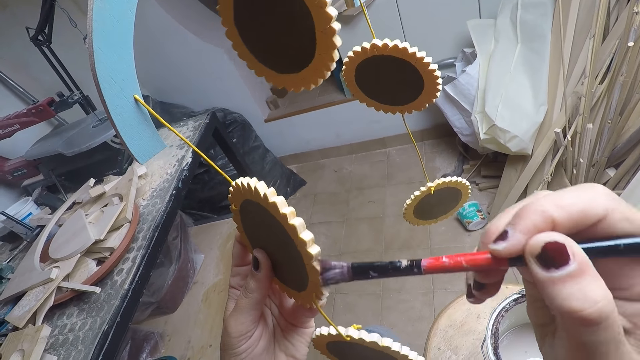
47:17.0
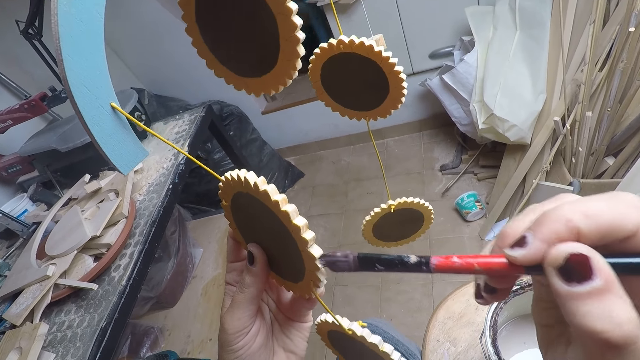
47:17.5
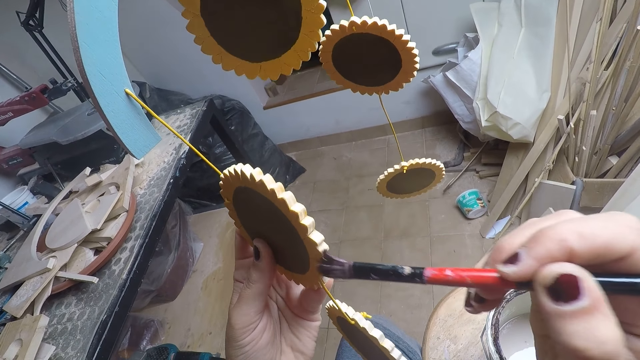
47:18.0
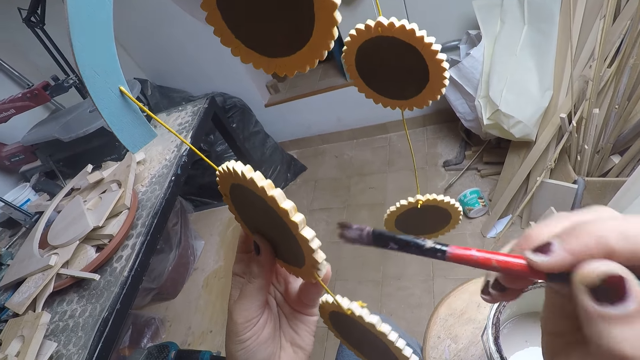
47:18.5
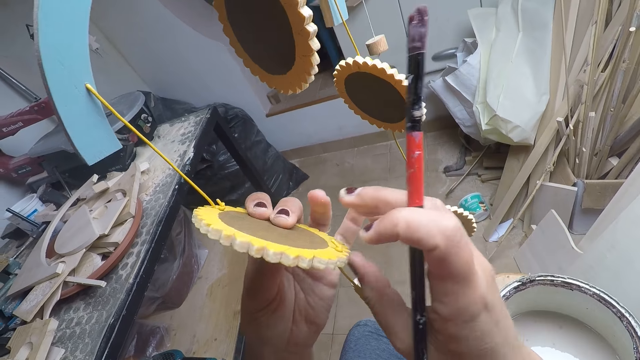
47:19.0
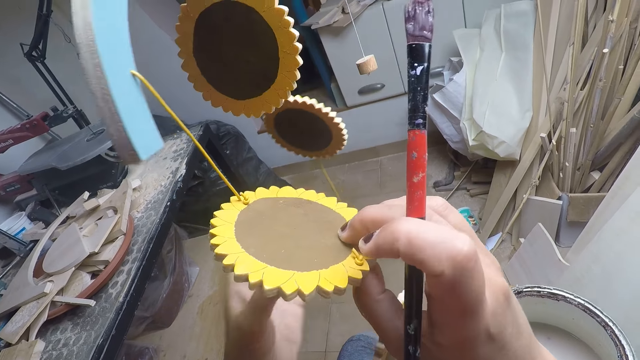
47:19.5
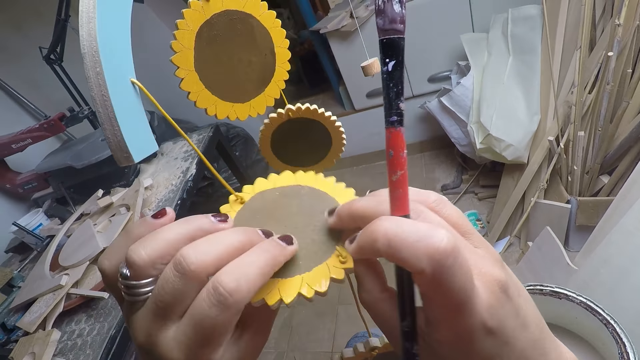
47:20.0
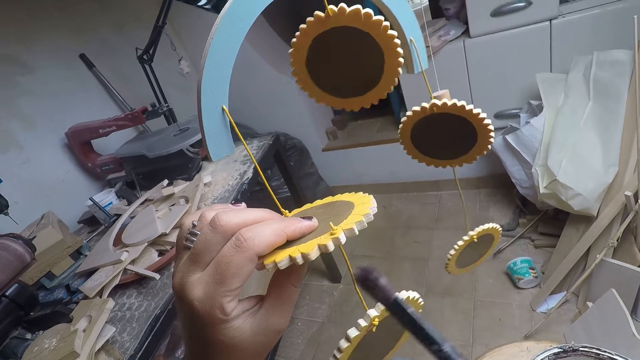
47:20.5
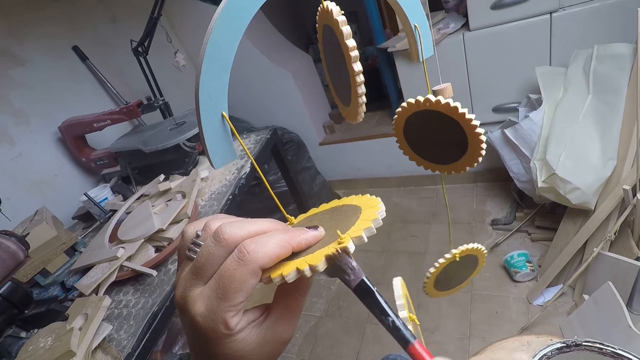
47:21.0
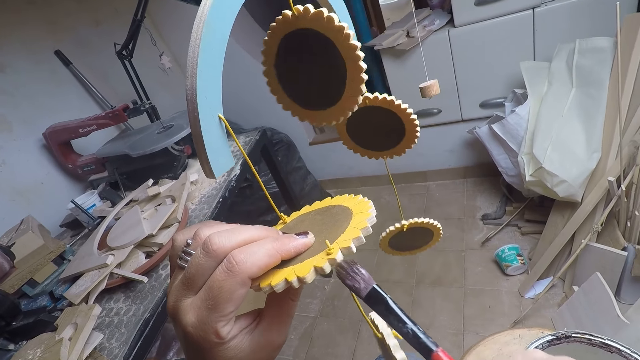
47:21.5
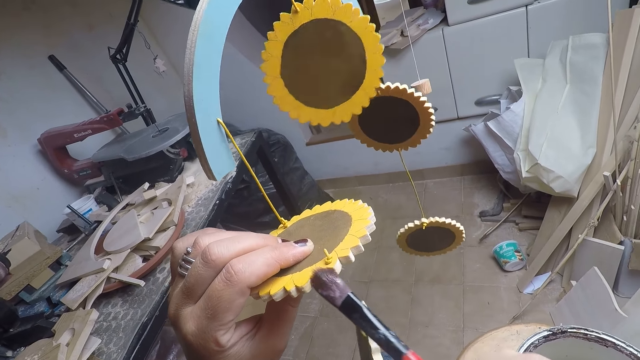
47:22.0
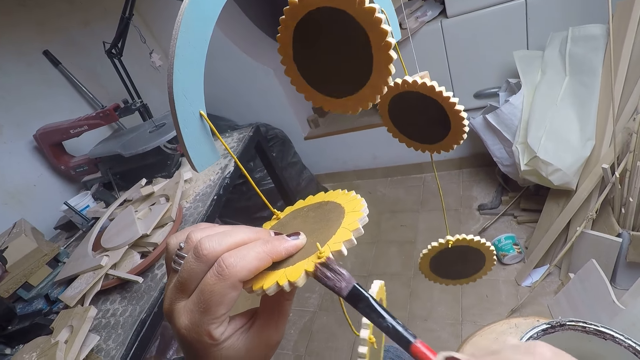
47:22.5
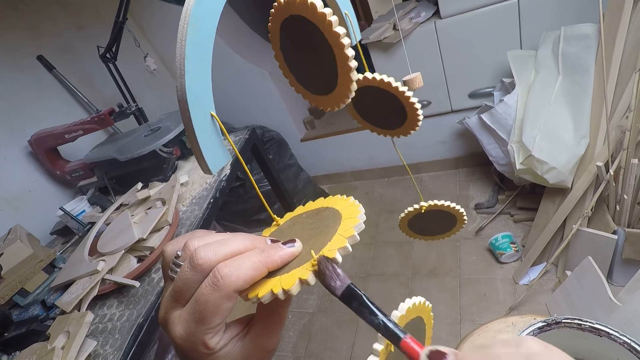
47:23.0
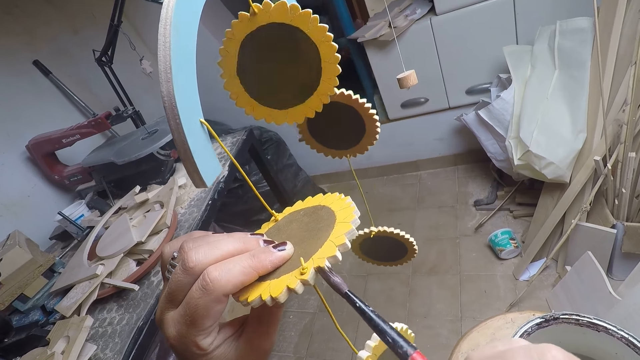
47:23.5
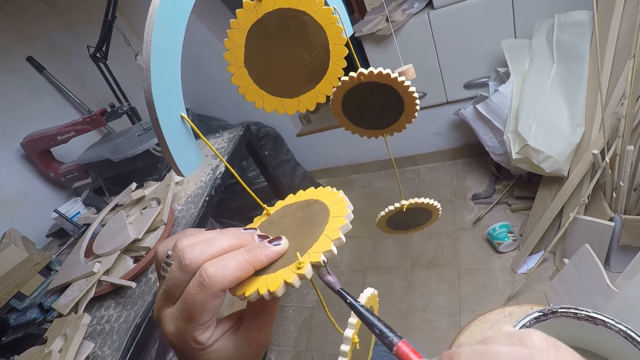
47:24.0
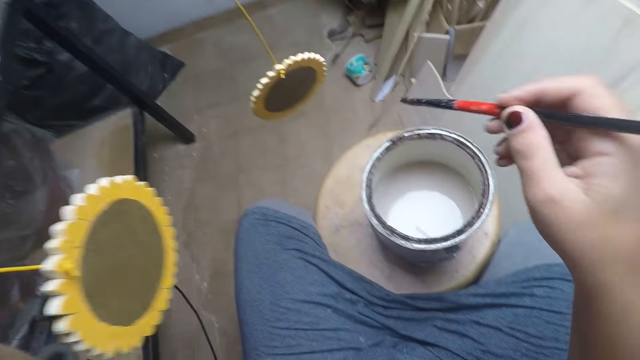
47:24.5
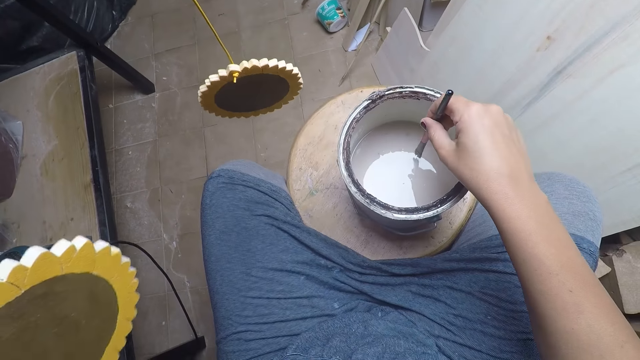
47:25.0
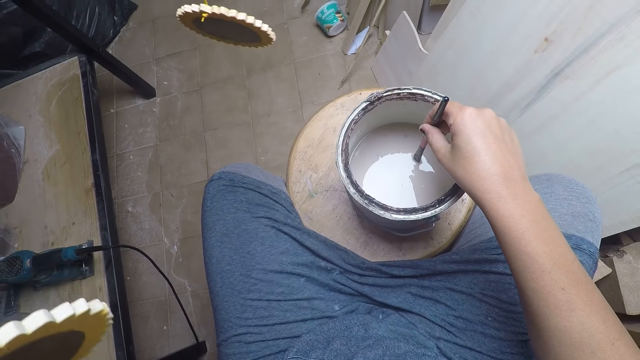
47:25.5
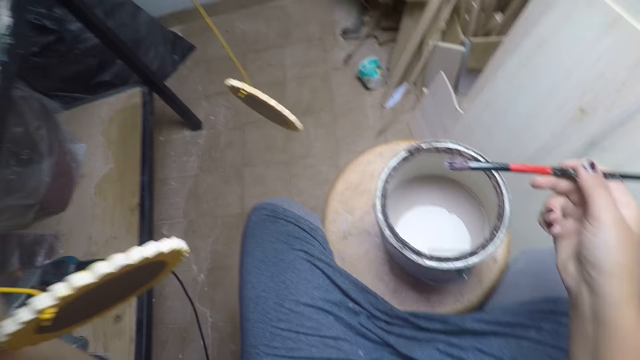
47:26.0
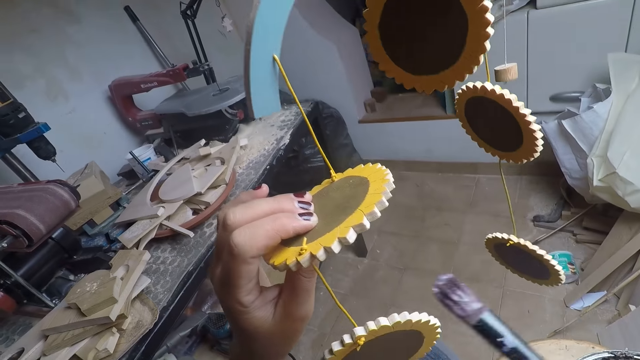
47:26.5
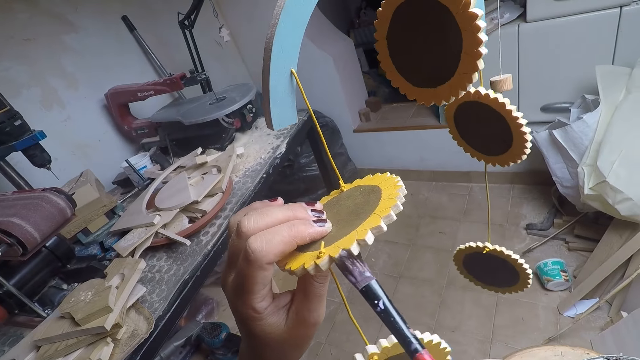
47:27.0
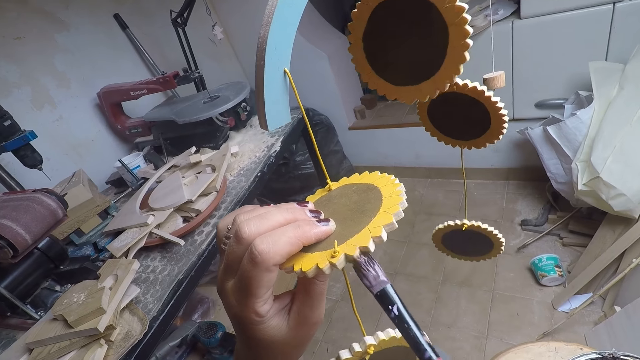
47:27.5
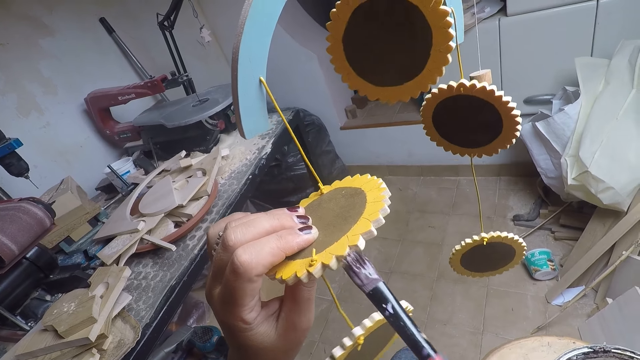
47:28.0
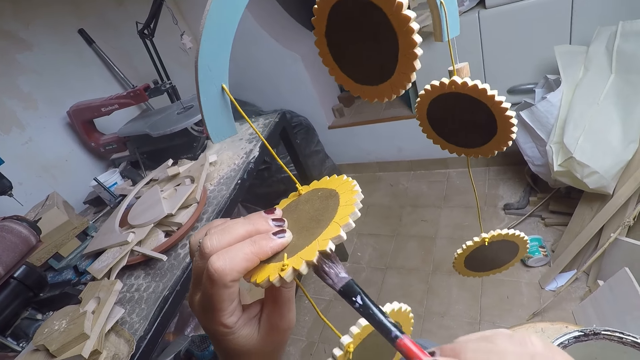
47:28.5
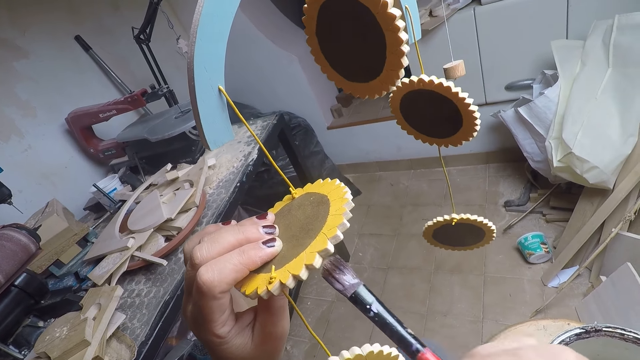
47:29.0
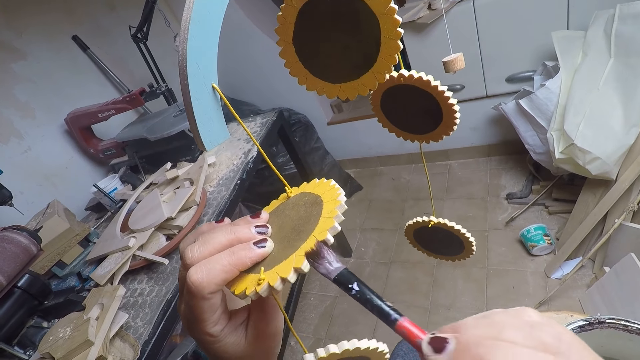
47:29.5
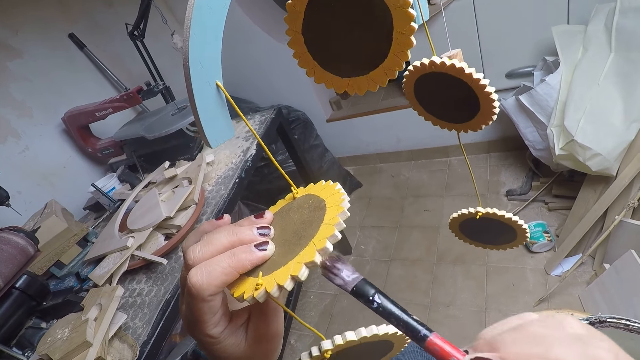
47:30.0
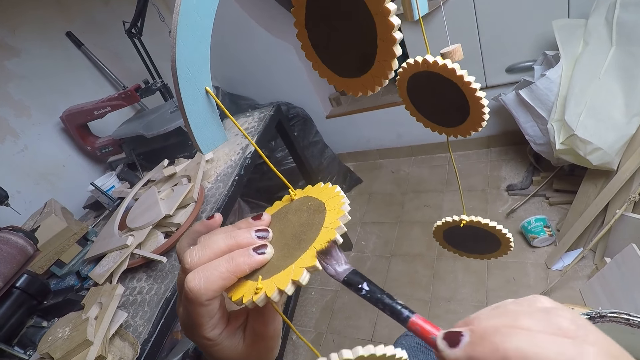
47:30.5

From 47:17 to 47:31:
The camera wearer holds the flower craft with both hands. He pulls his hand off the flower craft. He adjusts the craft in his hand. He switches the flower craft to the other hand. He paints the flower craft with a brush. He dips the paint brush in his right hand into the paint in the bucket. He removes the brush from the paint. He paints the flower craft with the brush.

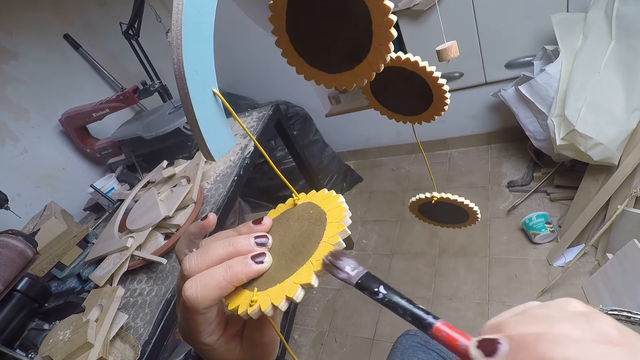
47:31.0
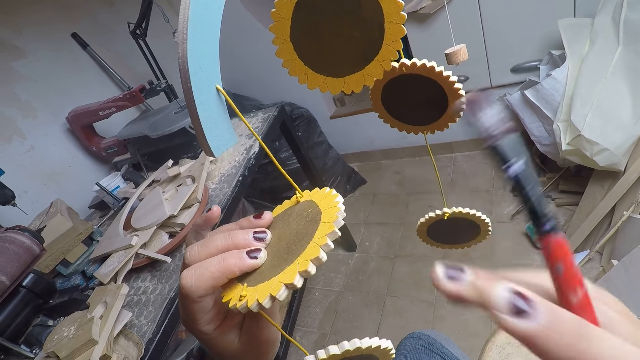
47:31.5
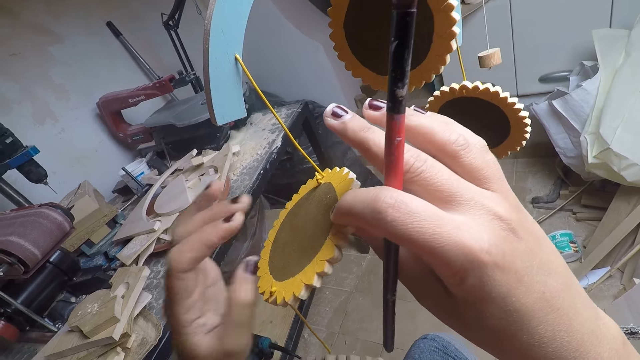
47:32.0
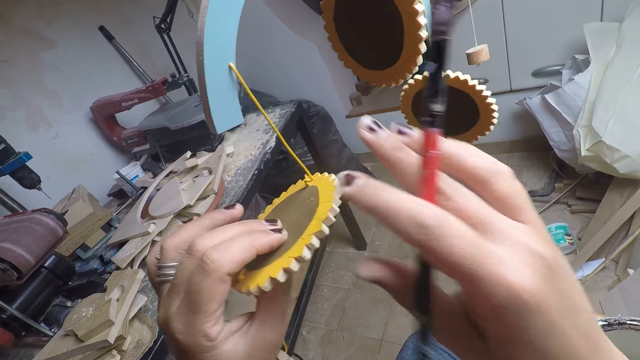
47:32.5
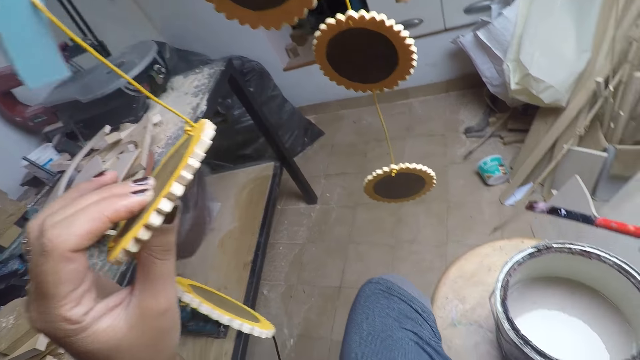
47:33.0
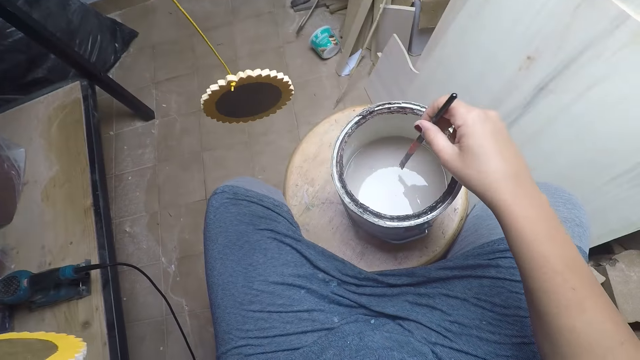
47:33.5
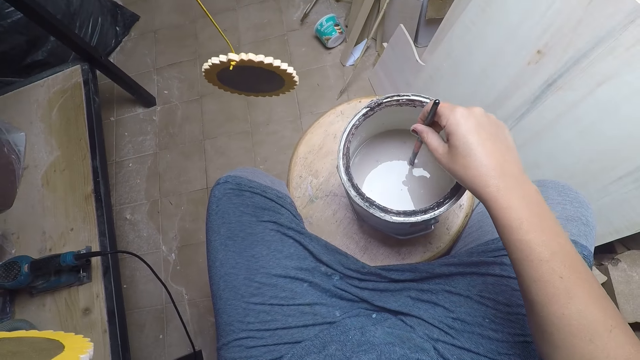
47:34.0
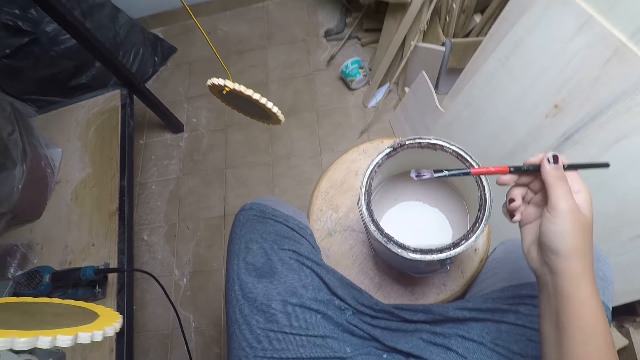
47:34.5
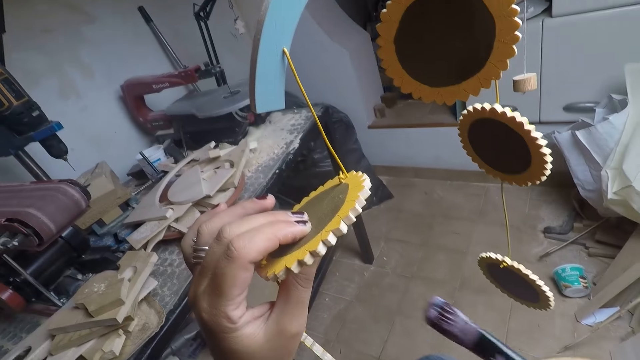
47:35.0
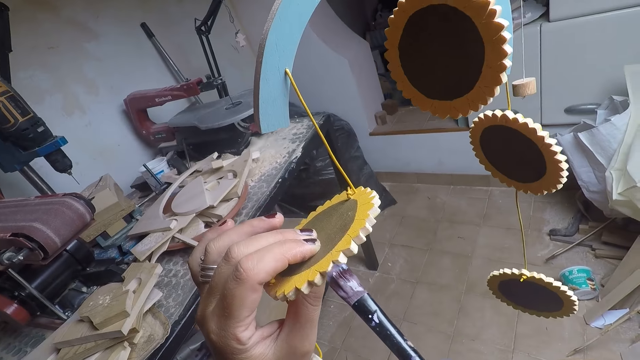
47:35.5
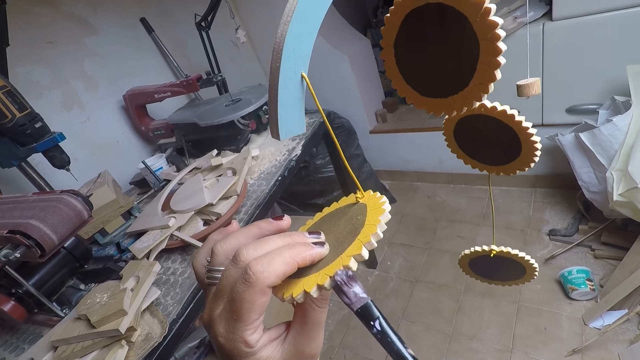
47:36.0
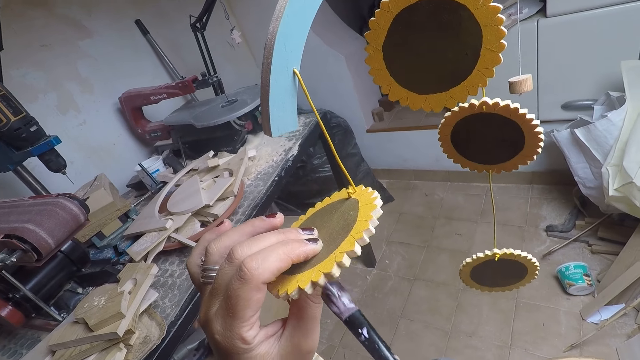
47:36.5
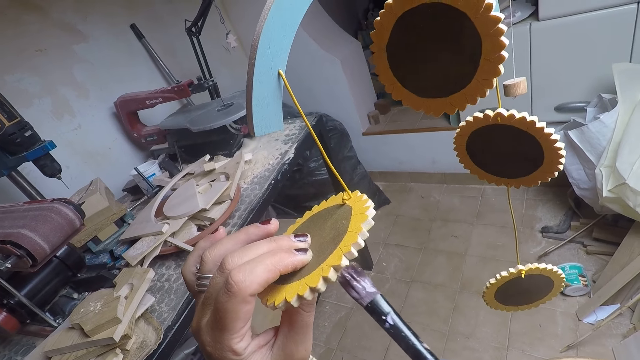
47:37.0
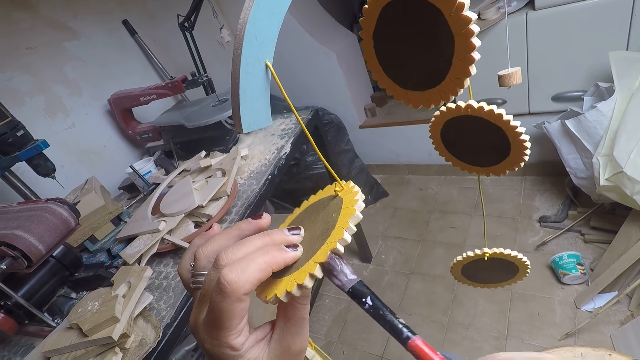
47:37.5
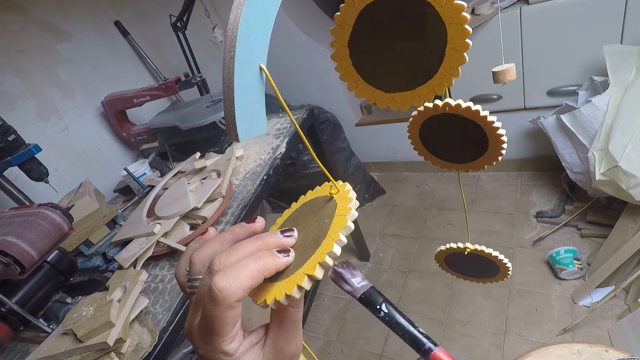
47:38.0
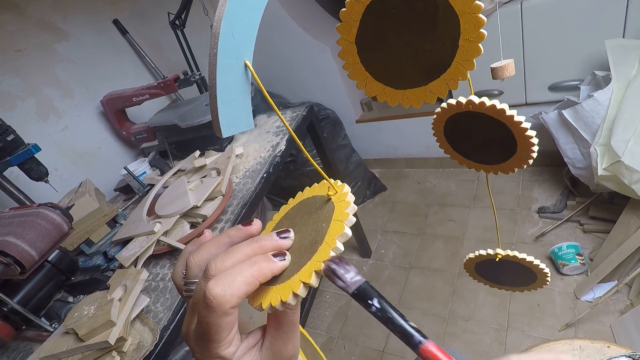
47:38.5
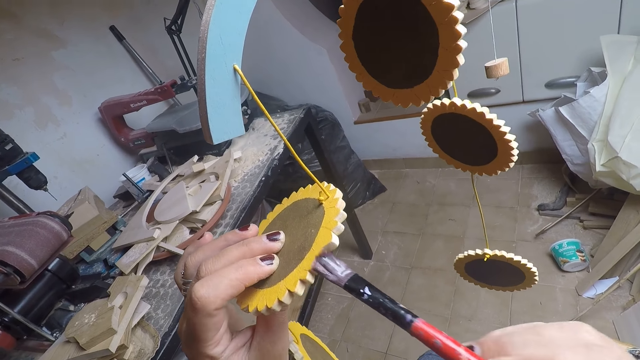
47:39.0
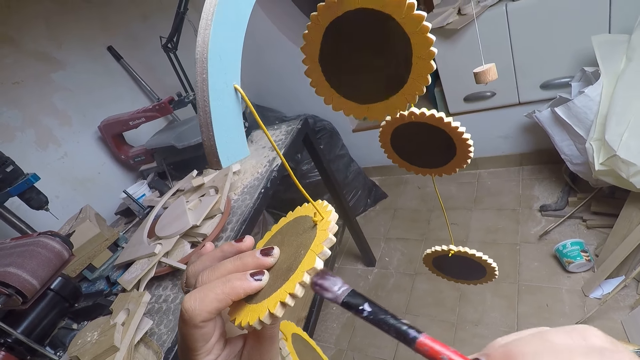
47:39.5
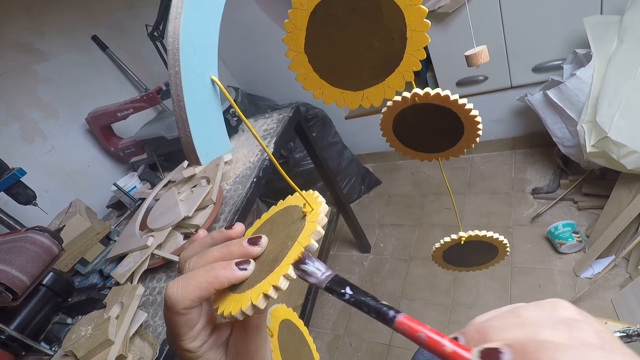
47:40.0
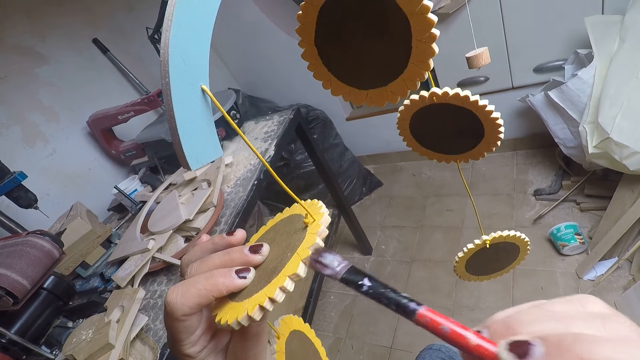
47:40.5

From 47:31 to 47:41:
The camera wearer switches the flower craft to the other hand. He switches the flower craft to the other hand again. He dips the paint brush in his right hand into the paint in the bucket. He removes the brush from the paint. He paints the flower craft with the brush.
